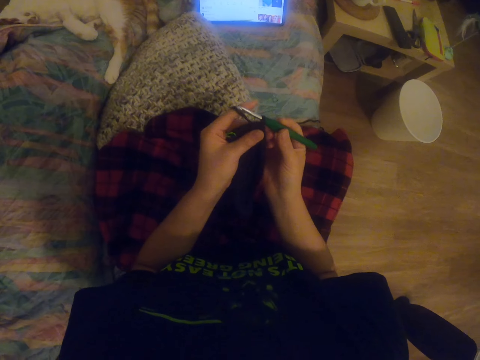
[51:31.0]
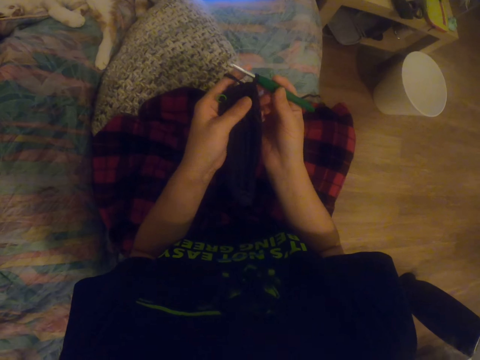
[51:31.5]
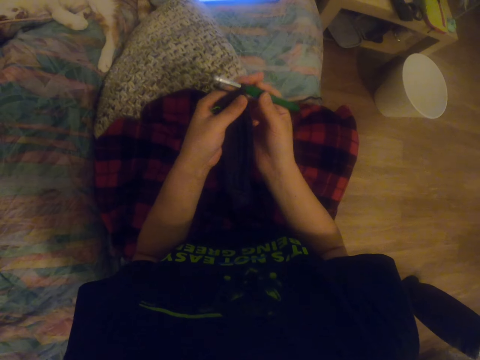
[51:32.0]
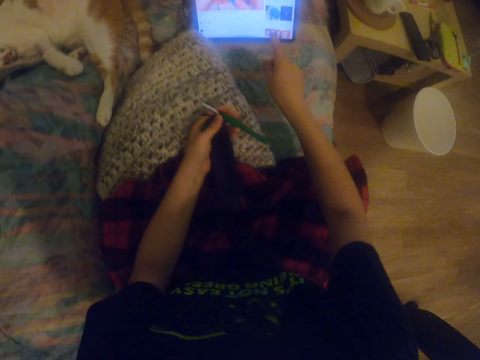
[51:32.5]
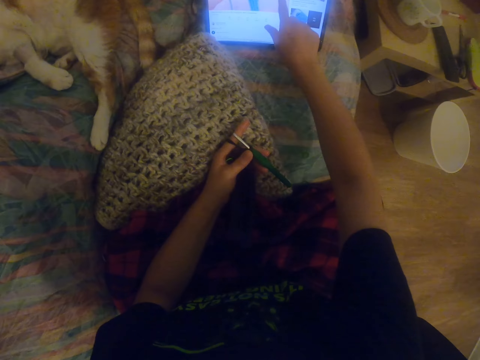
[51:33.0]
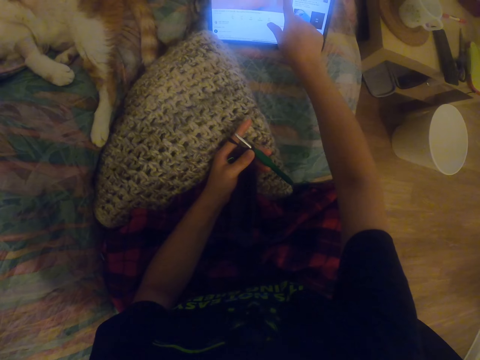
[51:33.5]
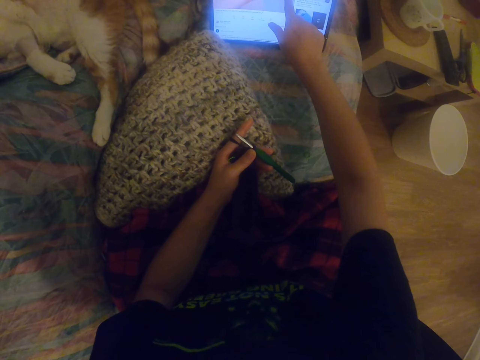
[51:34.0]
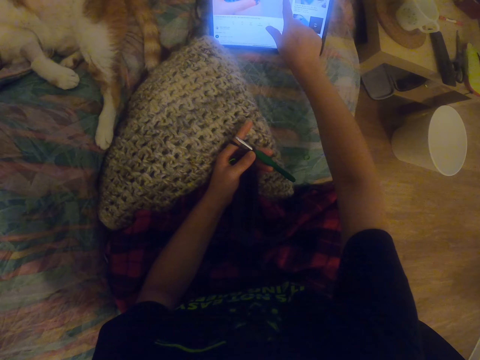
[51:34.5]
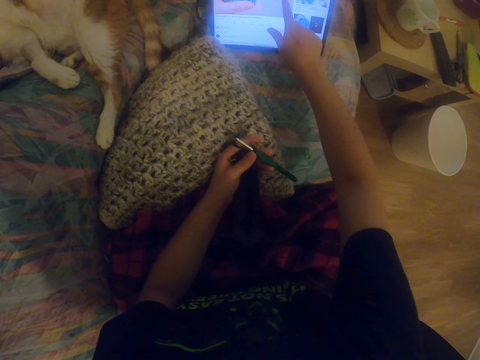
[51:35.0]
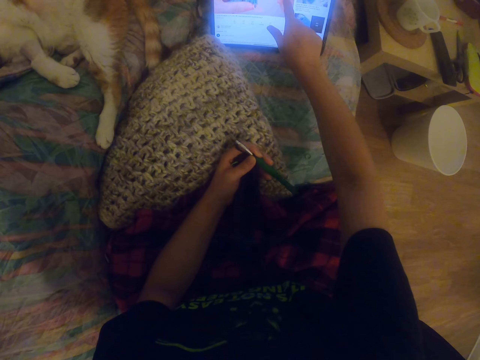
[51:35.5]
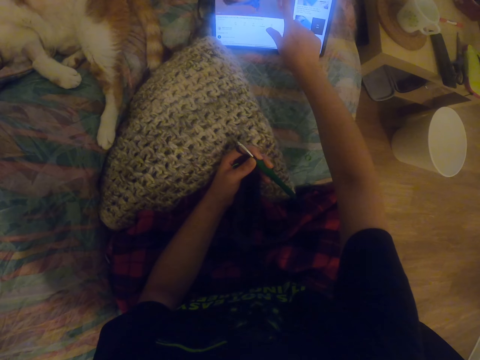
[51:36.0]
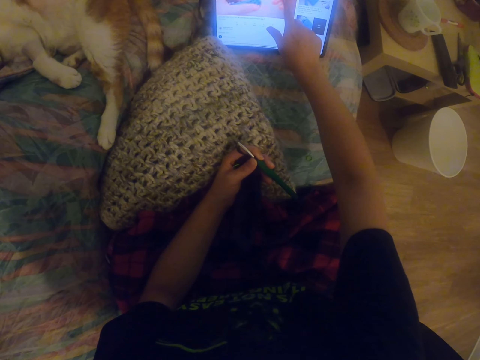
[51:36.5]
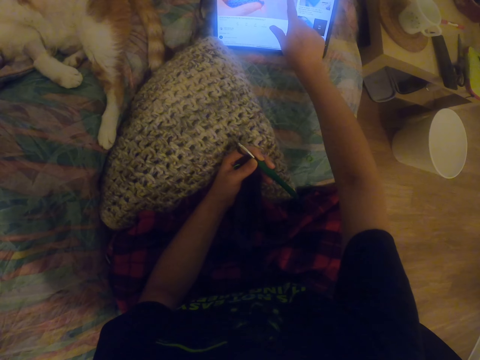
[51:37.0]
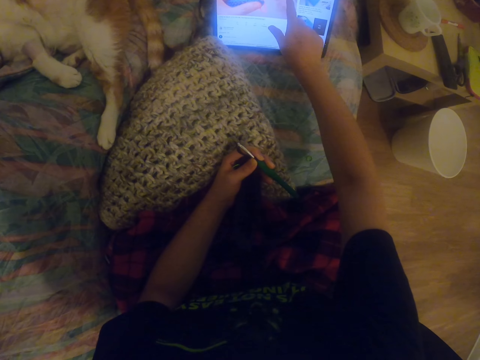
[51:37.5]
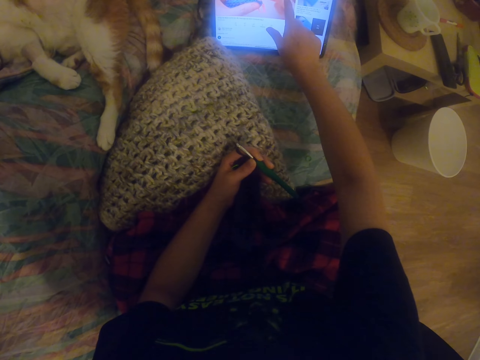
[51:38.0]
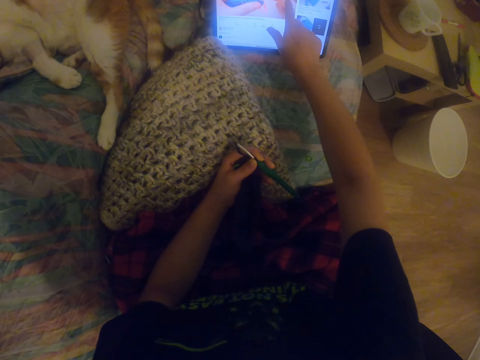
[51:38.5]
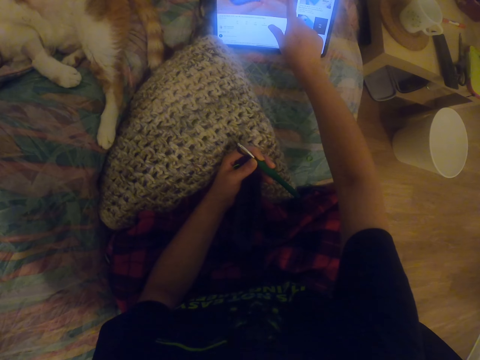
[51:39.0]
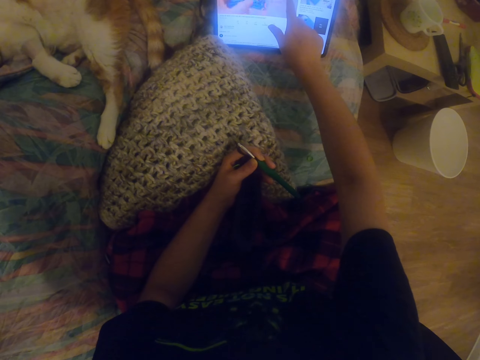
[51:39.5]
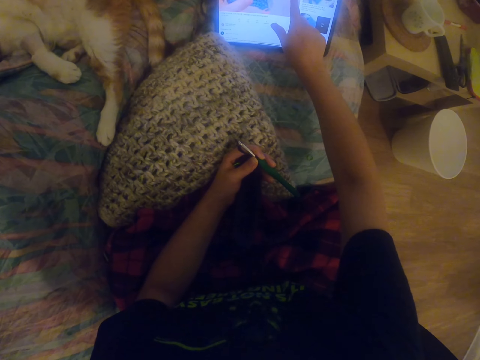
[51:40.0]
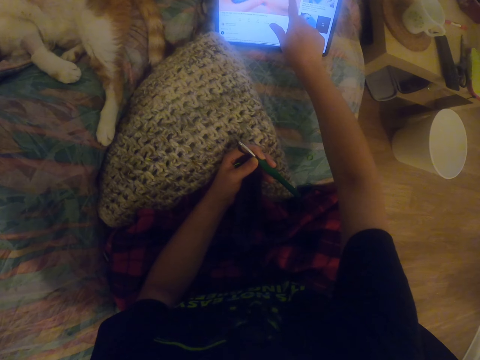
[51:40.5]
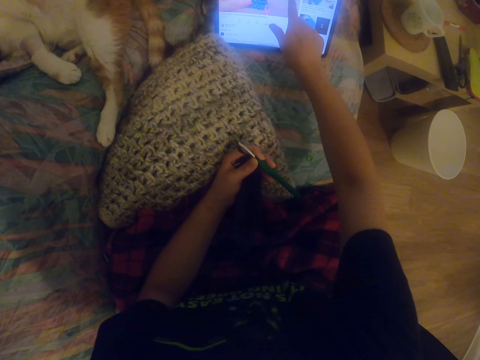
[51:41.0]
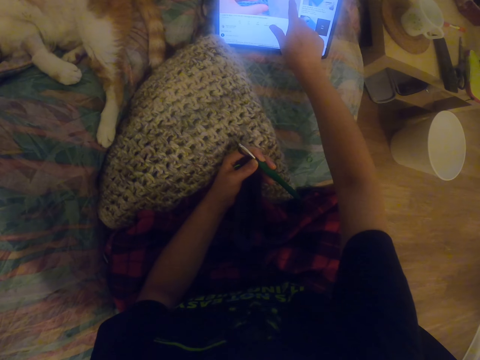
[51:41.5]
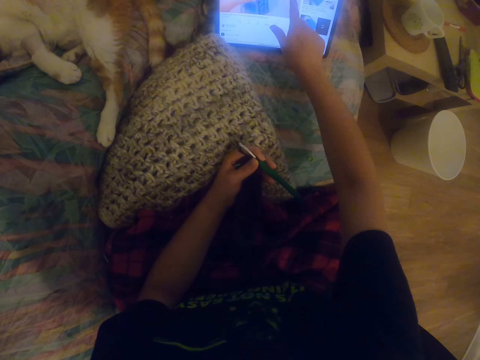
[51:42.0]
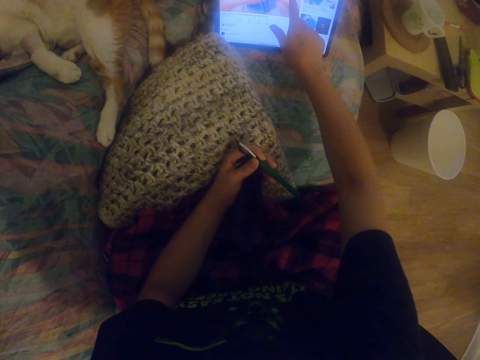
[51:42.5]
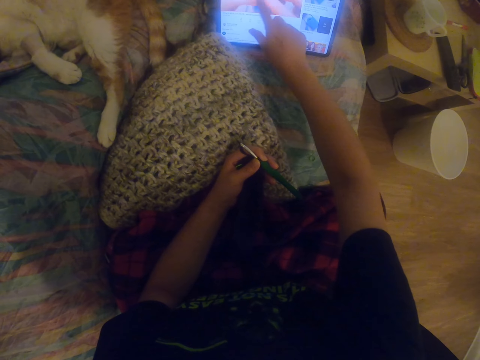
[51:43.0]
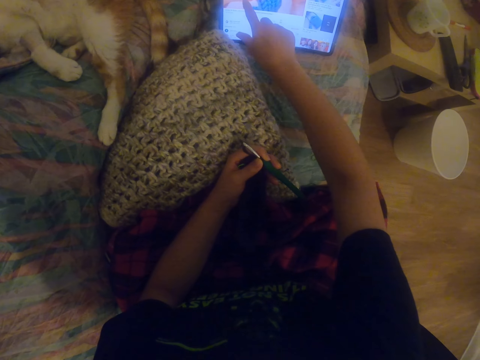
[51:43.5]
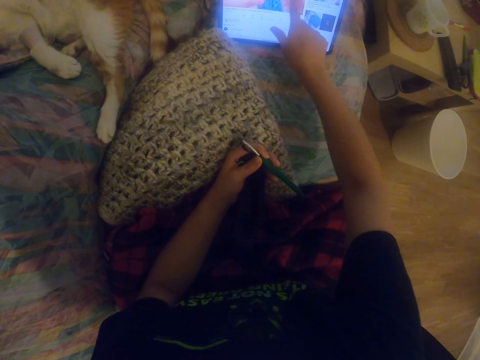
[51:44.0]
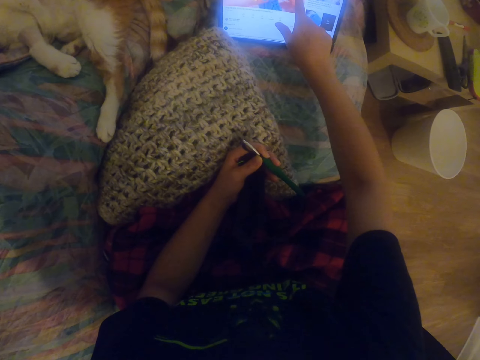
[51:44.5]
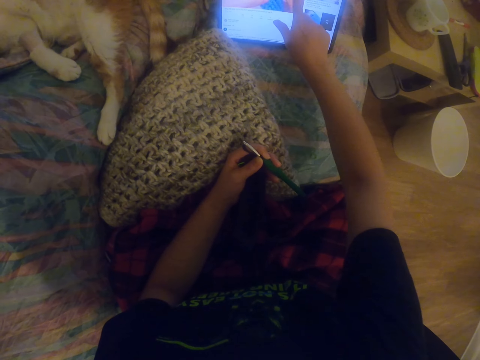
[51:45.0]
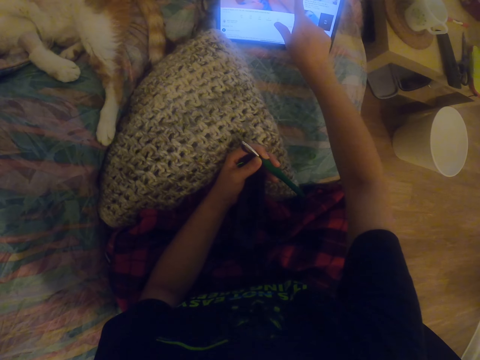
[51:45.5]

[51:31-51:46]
The camera wearer knits the sock with the crochet. They look at the tablet. They scroll on the tablet with the right hand.

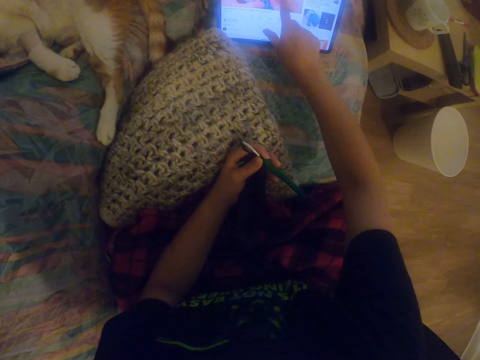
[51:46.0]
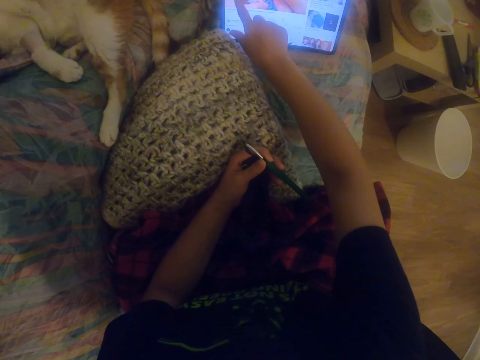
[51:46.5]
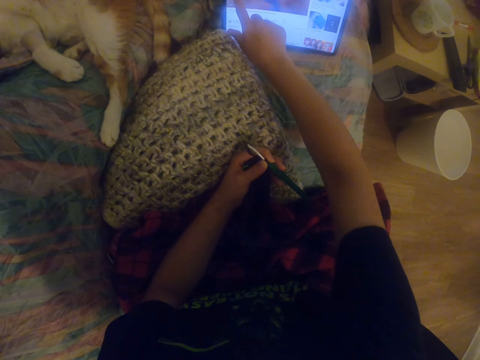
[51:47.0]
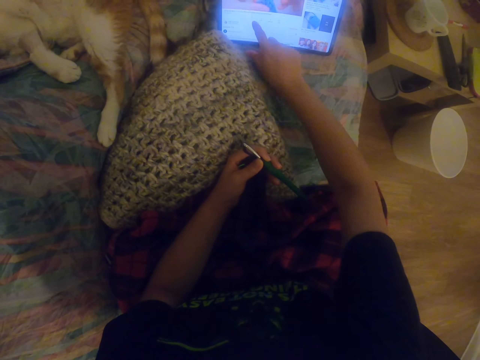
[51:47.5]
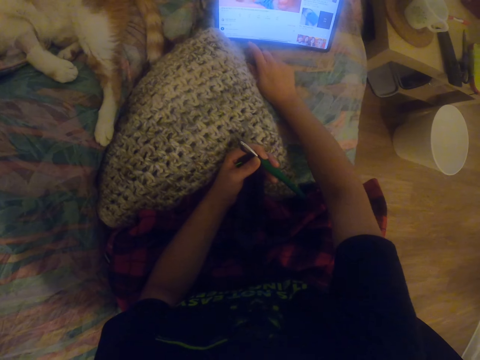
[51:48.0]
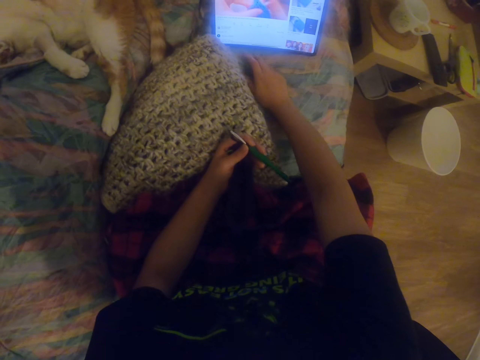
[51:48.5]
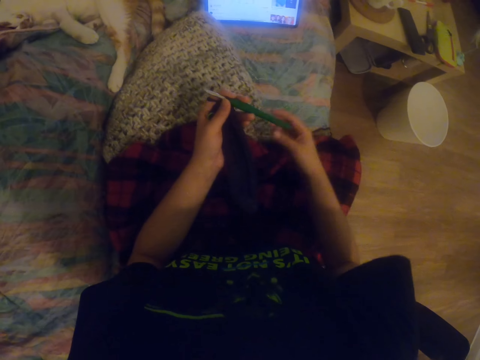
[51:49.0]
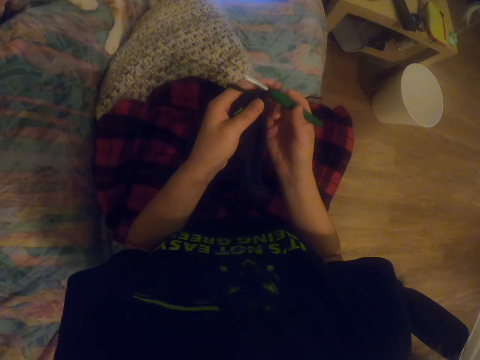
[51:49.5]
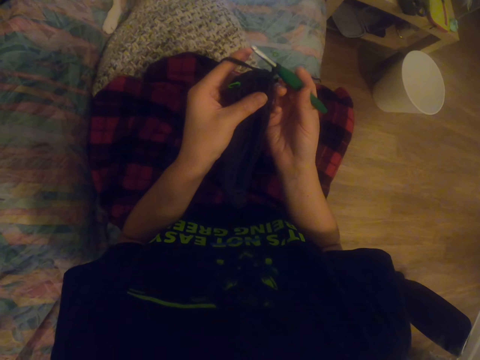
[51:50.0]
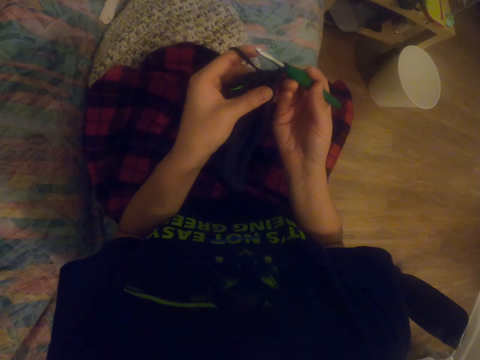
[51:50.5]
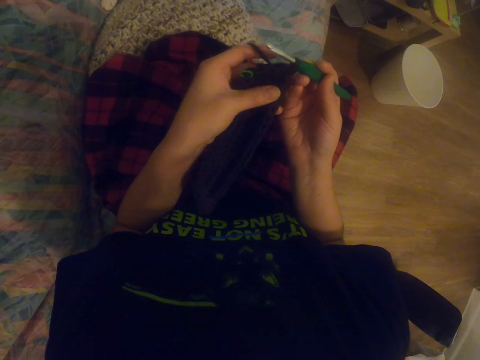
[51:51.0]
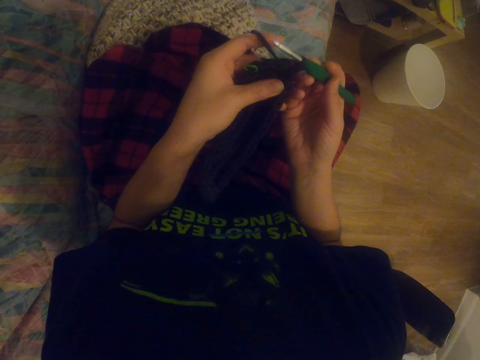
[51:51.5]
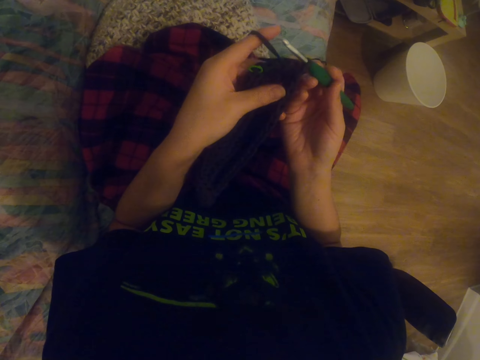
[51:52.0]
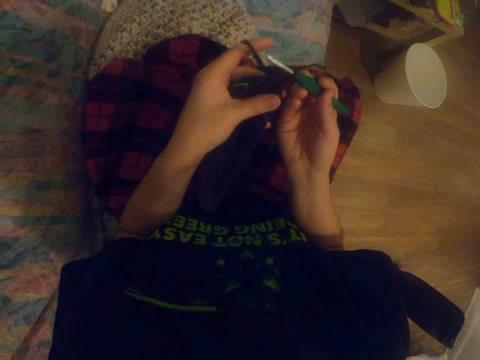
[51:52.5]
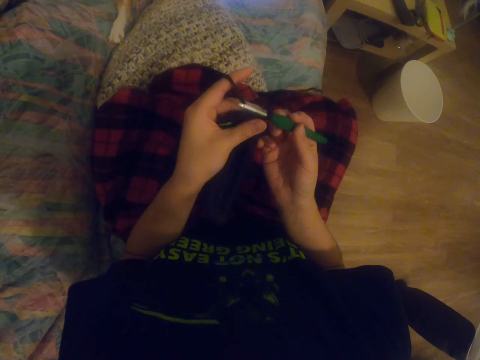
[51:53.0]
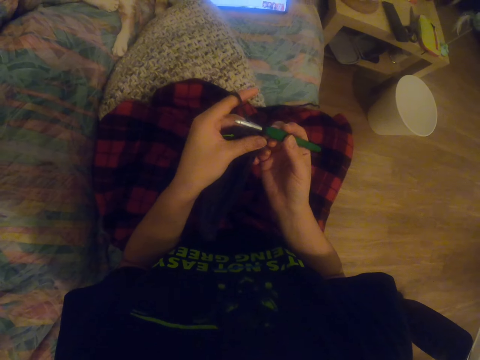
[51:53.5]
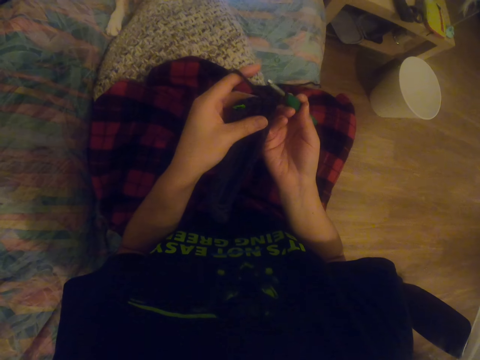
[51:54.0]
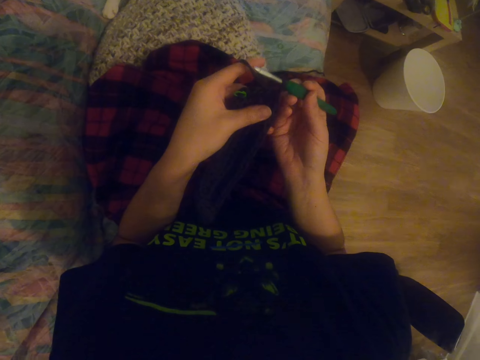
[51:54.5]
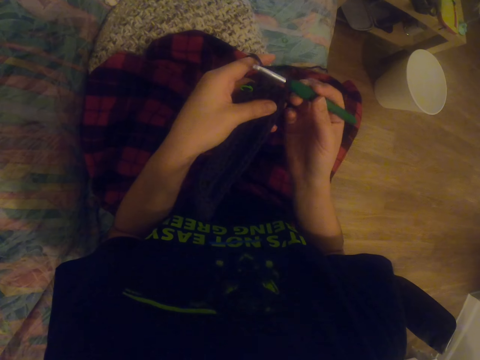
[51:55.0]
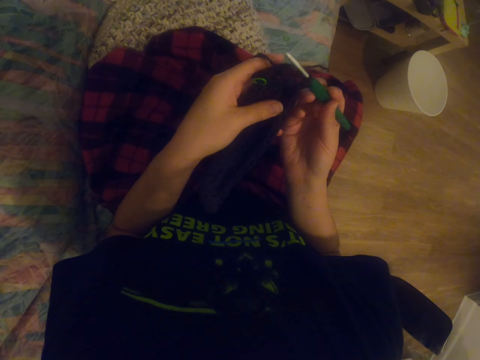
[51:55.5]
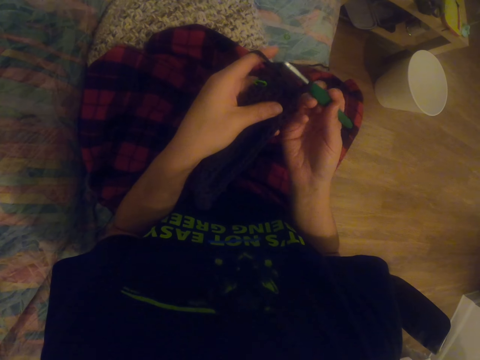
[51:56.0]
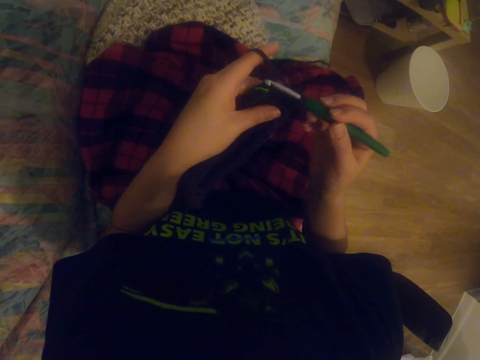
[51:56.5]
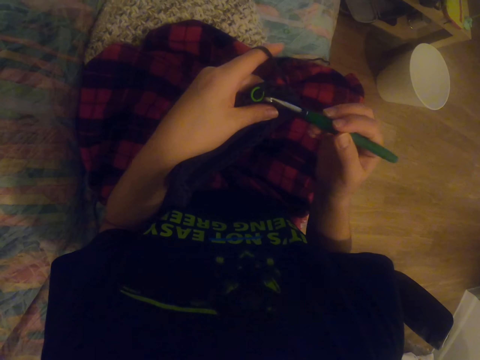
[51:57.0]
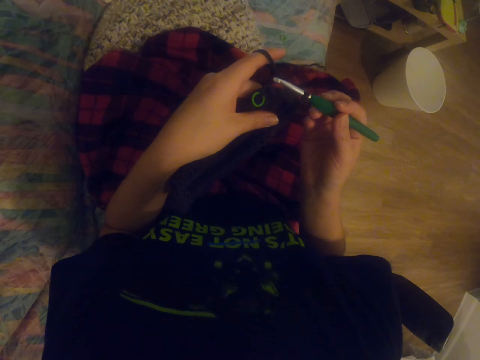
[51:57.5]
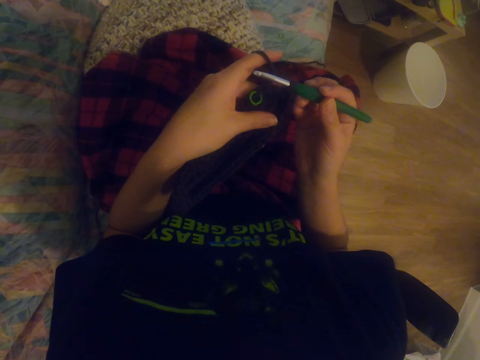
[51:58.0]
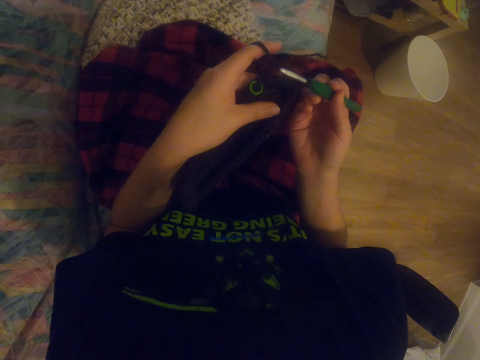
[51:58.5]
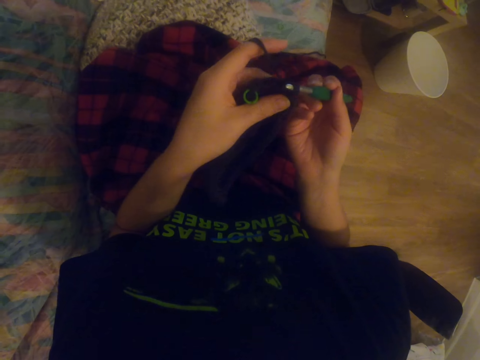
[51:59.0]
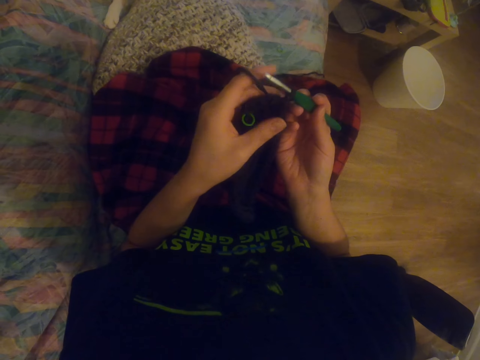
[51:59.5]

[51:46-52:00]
The camera wearer holds the crochet on the hands. They look at the tablet.
